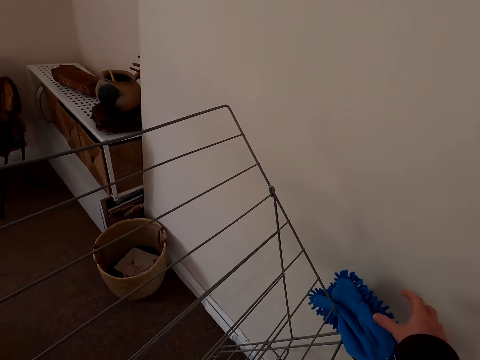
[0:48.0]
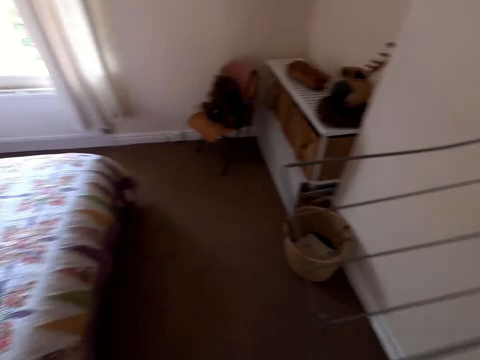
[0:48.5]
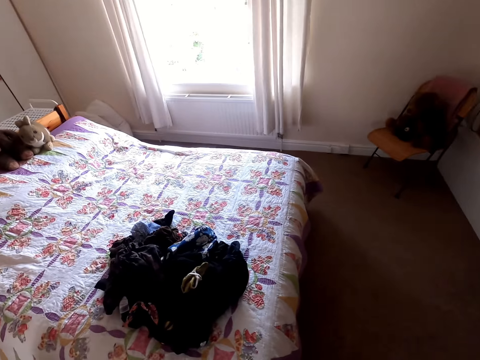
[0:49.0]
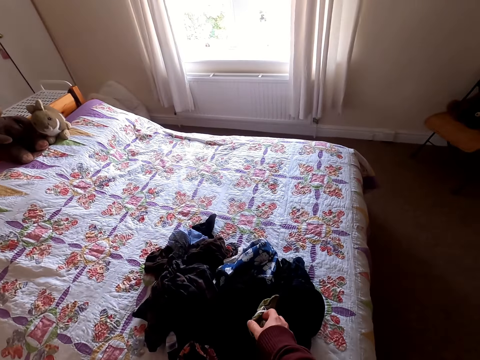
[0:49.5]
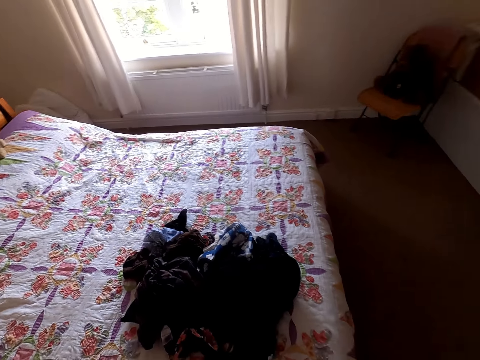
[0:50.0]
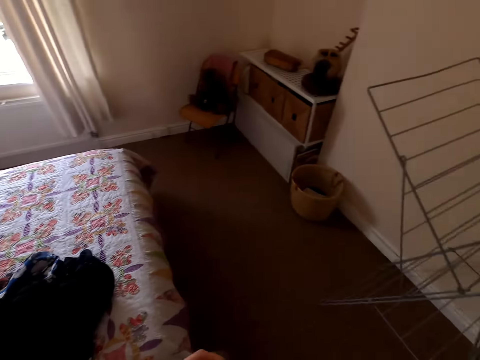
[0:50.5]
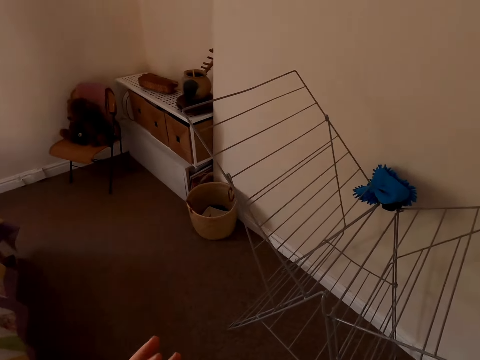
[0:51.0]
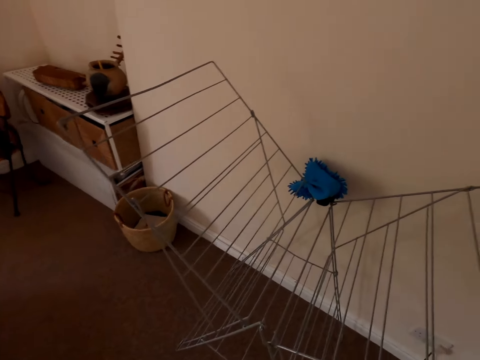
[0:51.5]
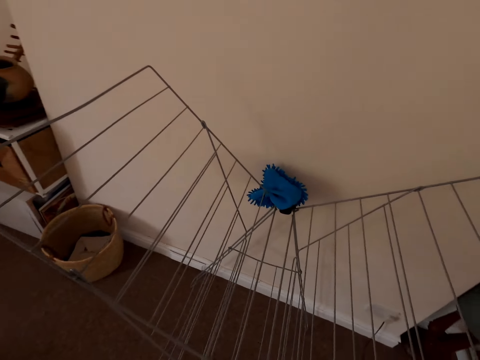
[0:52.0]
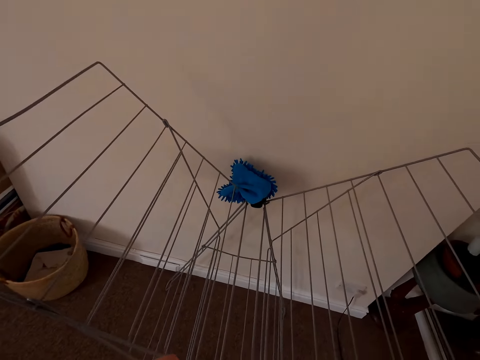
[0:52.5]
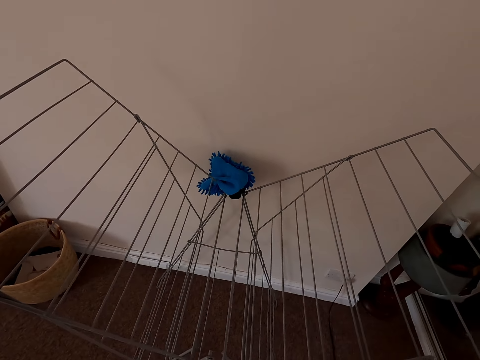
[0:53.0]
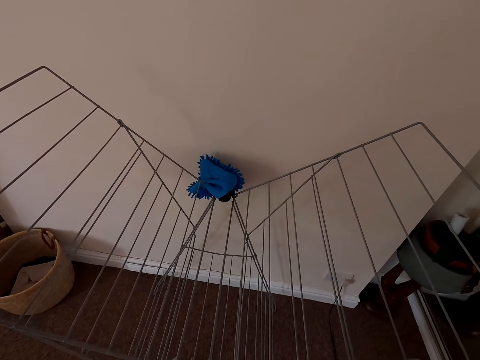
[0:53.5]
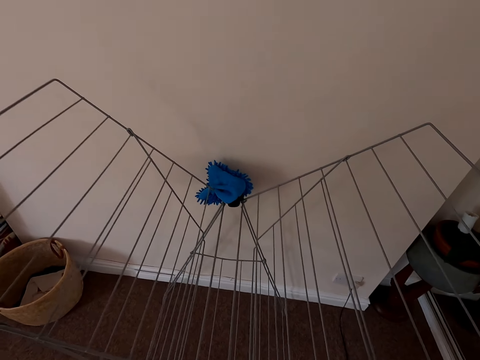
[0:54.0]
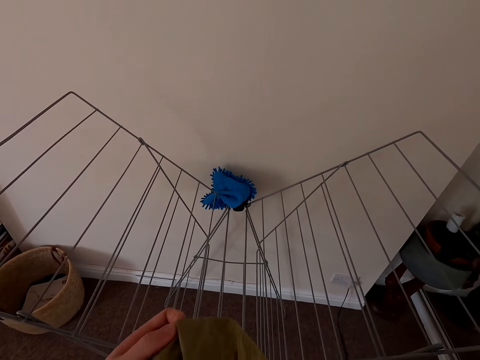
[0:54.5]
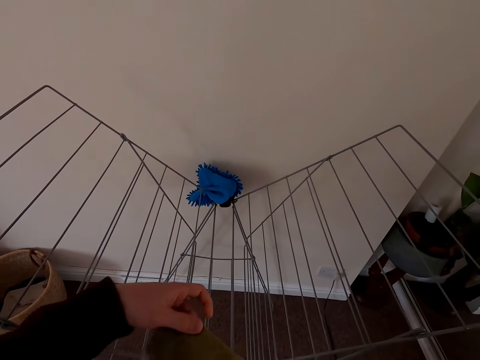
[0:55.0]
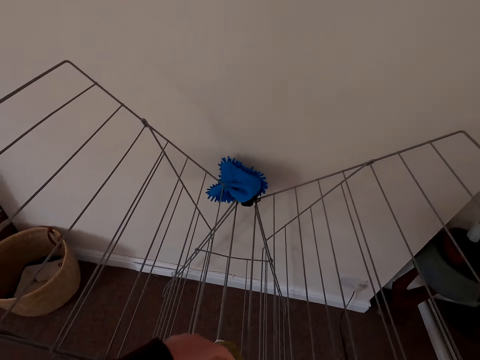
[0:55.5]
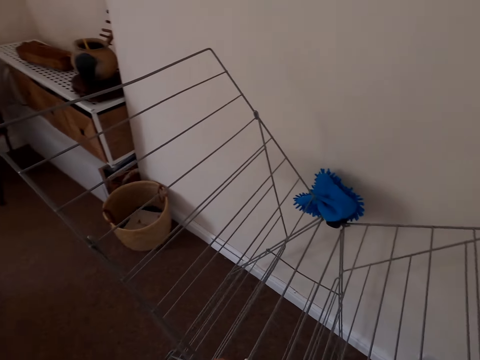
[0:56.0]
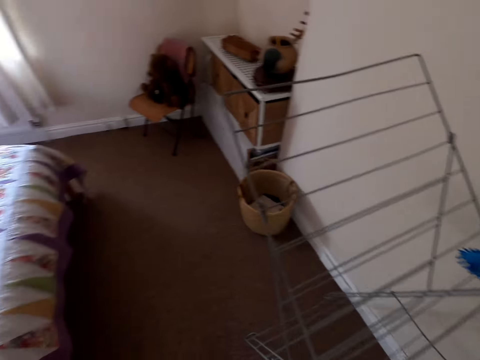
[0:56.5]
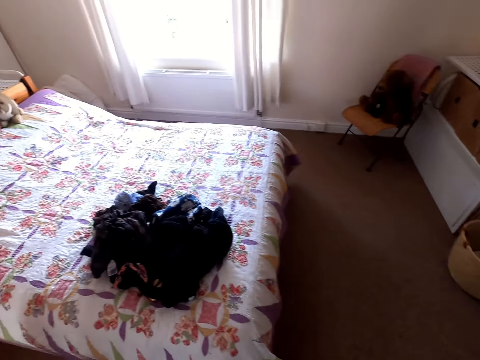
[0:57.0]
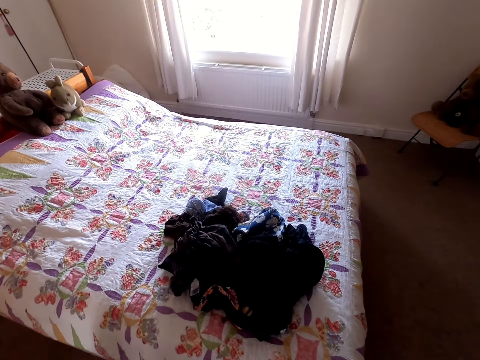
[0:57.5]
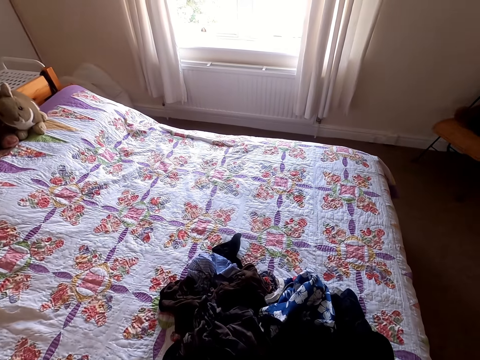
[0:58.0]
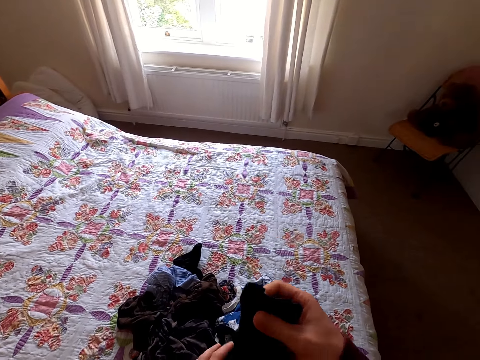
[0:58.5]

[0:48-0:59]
The camera wearer turns around. They pick up a cloth. They put the cloth on a rack. They turn to the bed. They pick up a cloth.

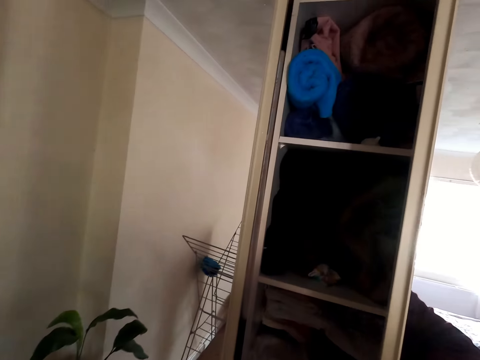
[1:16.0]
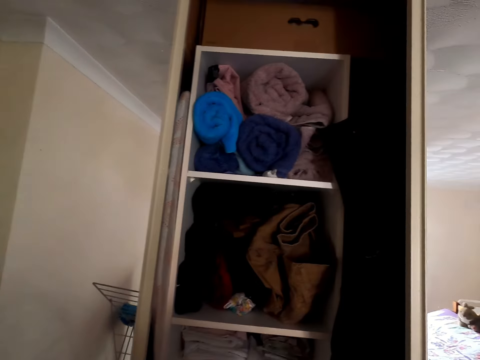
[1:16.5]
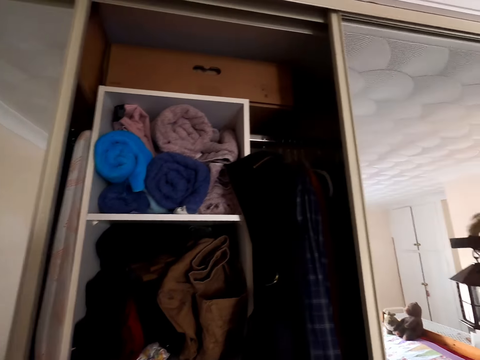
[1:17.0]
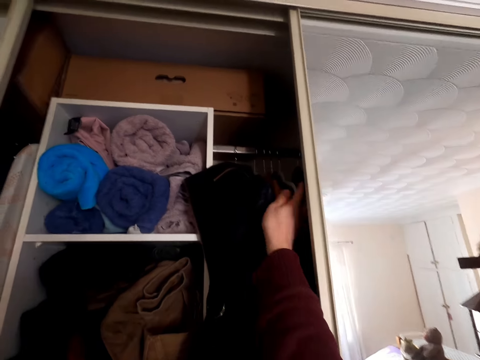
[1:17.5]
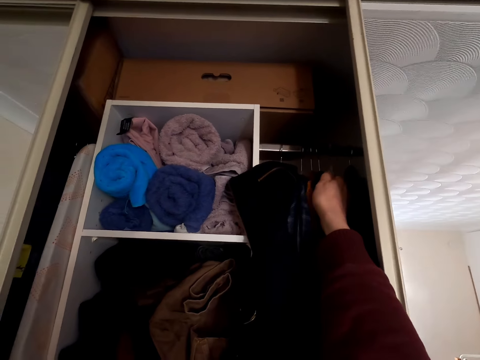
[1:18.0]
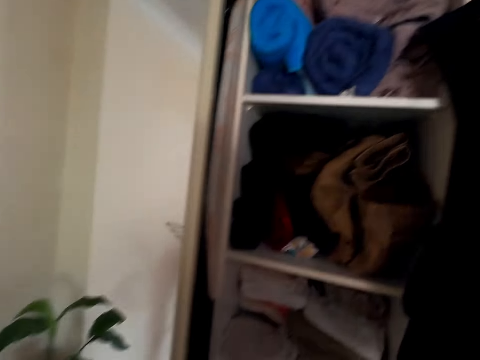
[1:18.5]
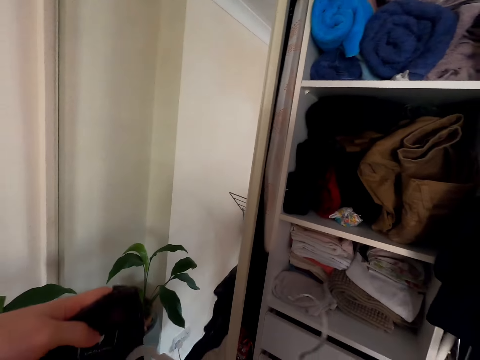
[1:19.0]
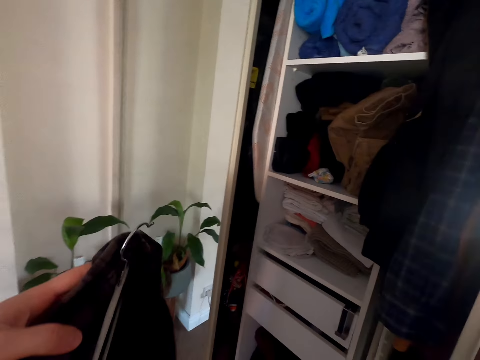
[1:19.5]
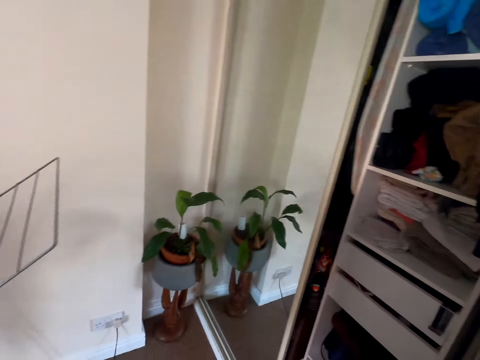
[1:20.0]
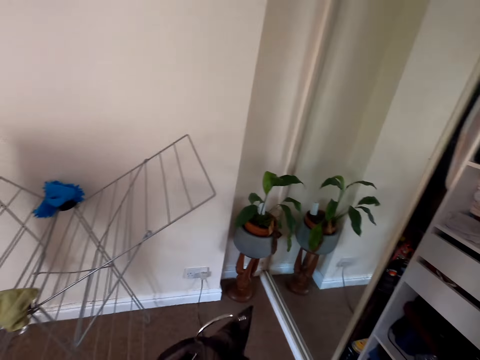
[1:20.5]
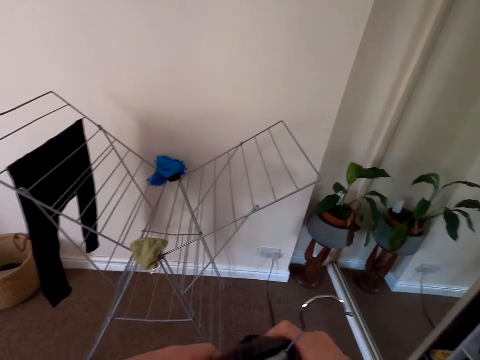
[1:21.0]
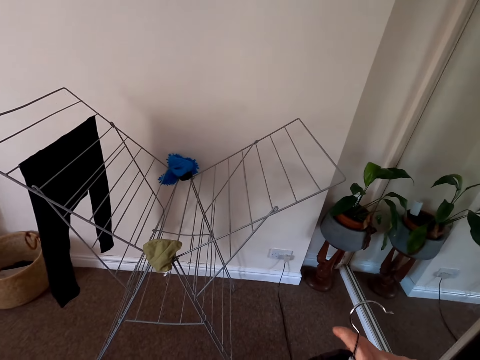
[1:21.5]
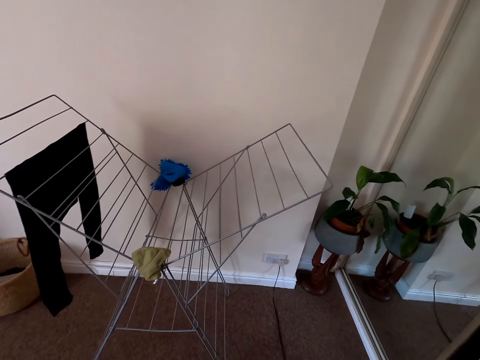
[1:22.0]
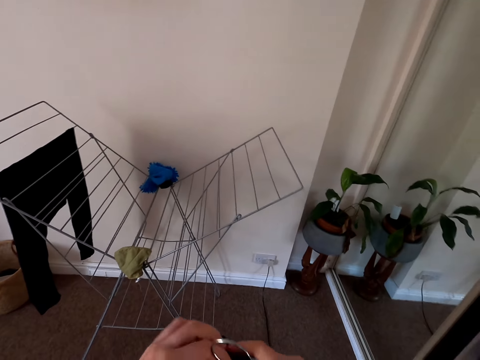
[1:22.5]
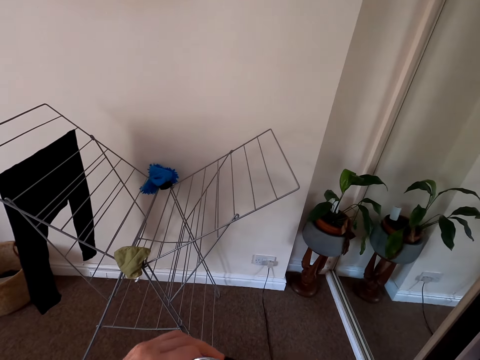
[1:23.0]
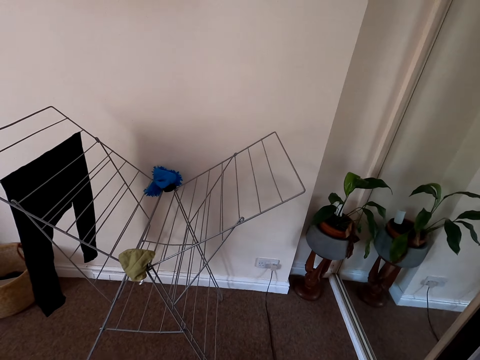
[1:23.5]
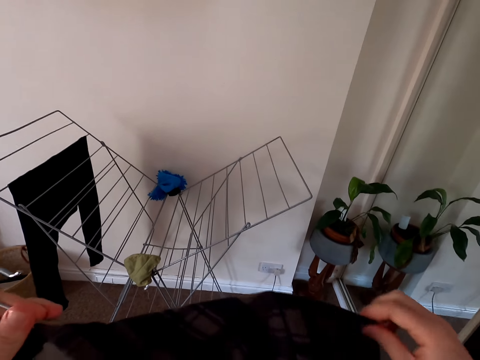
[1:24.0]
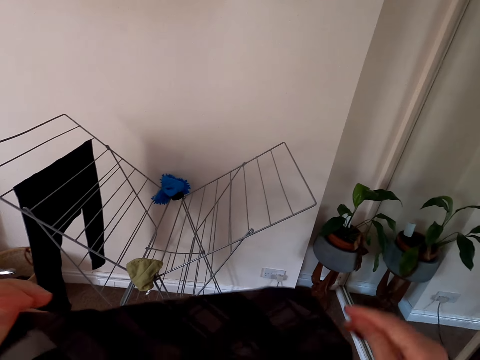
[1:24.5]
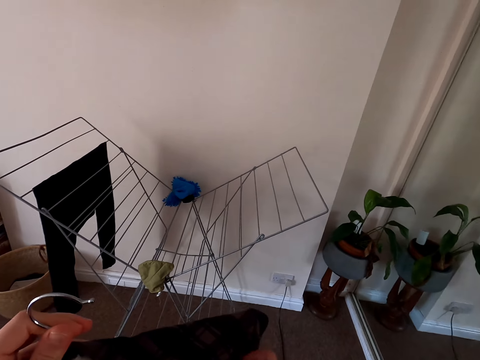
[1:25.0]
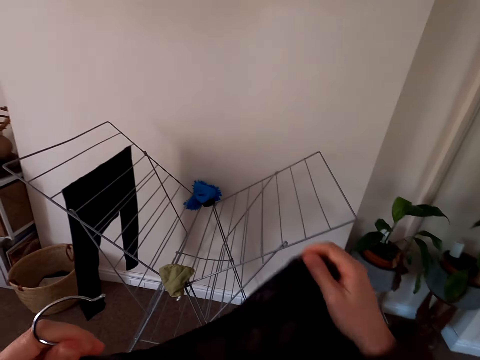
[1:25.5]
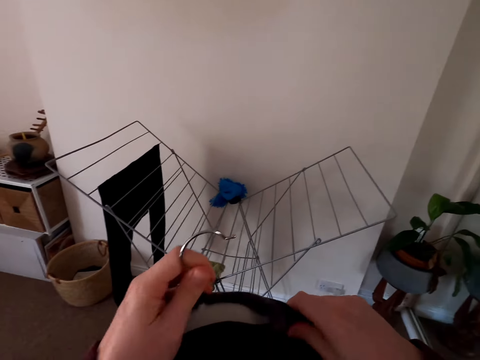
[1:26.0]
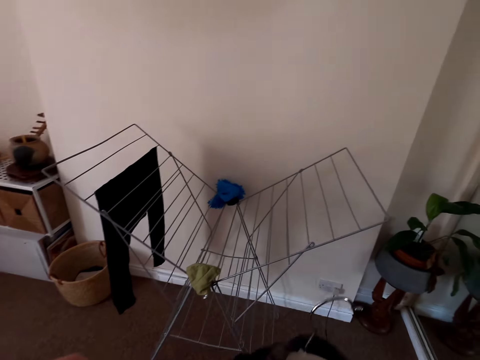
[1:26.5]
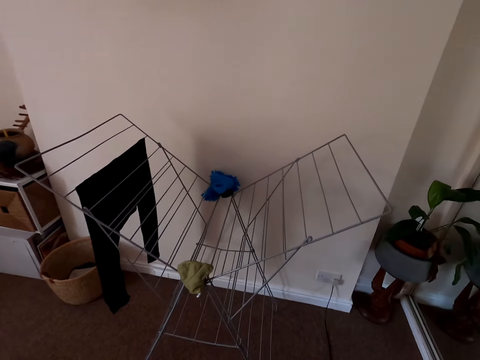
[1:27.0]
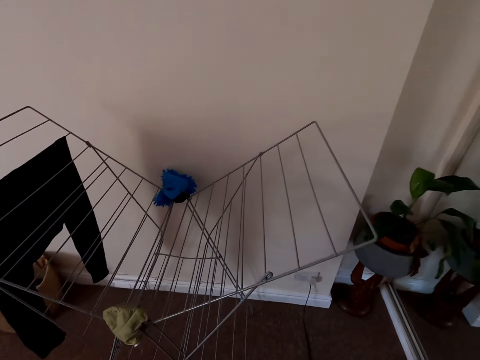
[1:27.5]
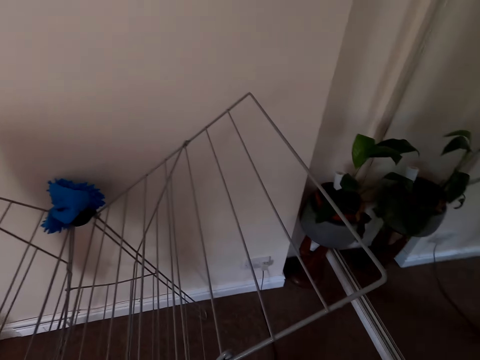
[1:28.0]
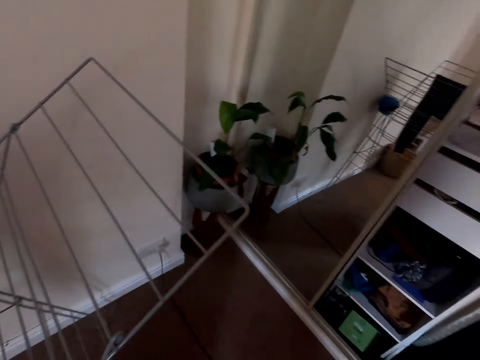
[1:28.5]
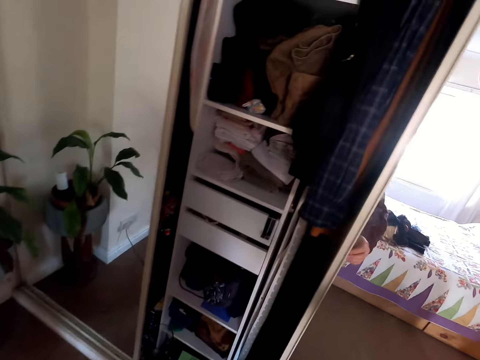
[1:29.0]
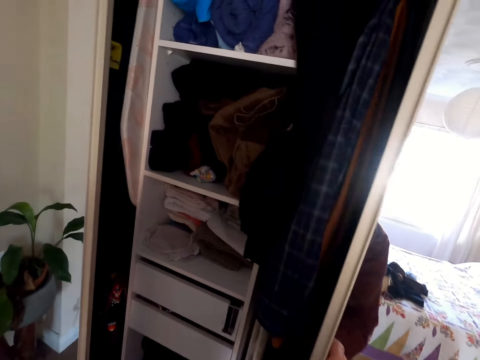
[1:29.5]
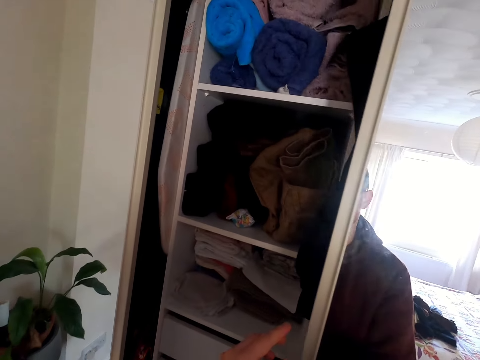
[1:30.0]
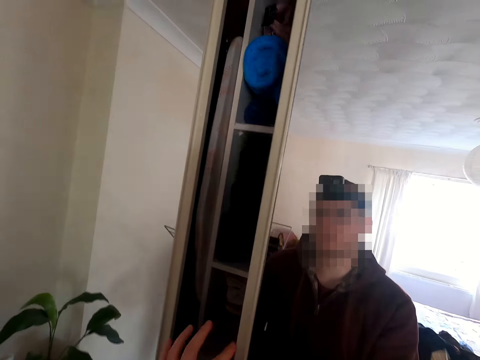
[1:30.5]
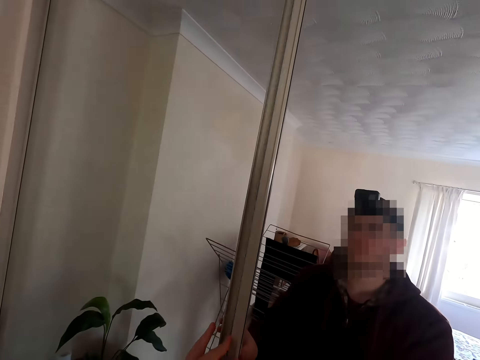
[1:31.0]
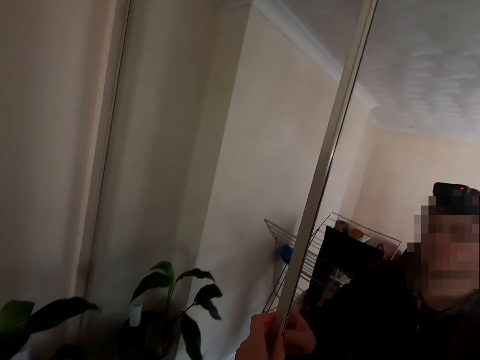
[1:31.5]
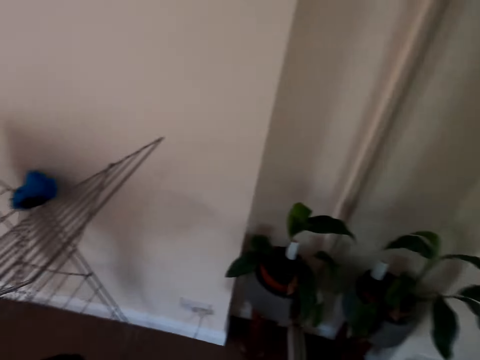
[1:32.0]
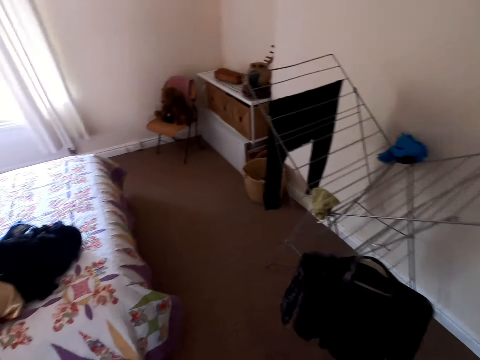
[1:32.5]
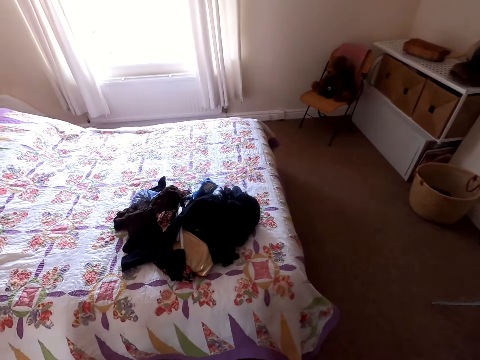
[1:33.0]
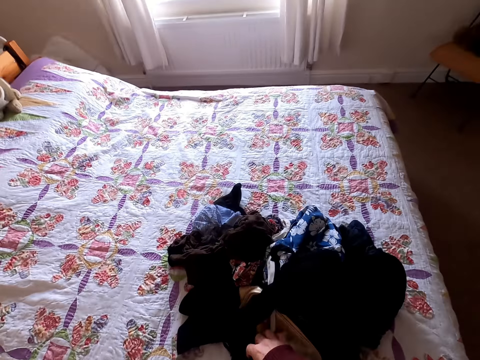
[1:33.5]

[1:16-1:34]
The camera wearer picks up the hanger. They pick up a cloth from the wardrobe. They put the cloth on the hanger. They close the wardrobe. They turn around.
